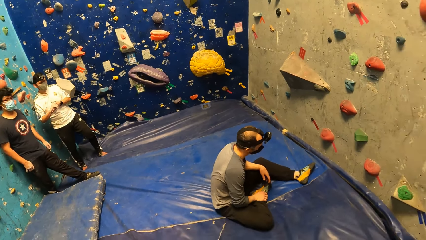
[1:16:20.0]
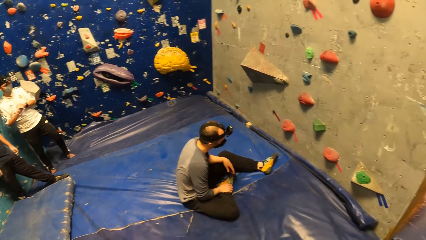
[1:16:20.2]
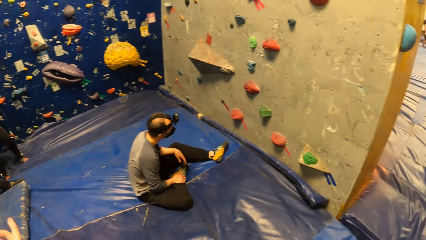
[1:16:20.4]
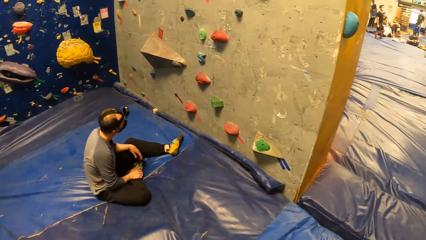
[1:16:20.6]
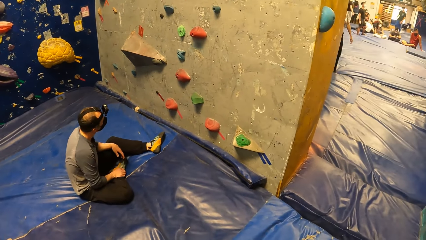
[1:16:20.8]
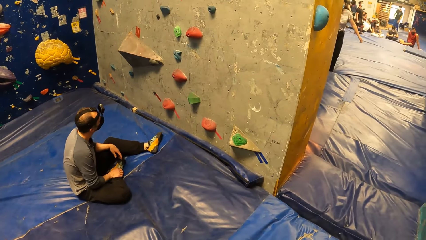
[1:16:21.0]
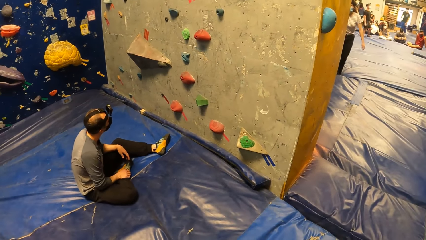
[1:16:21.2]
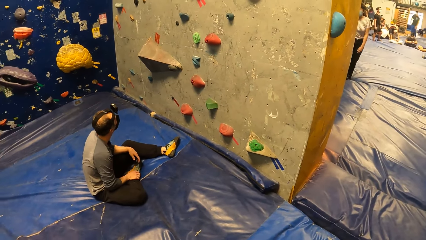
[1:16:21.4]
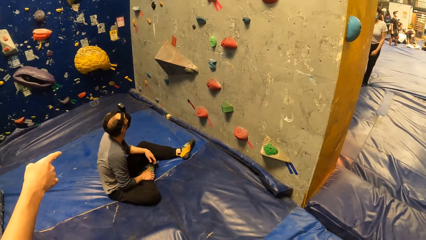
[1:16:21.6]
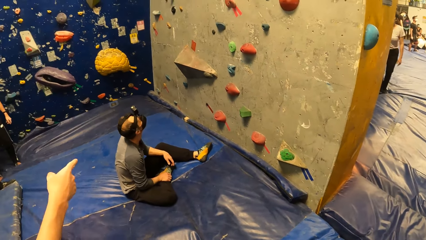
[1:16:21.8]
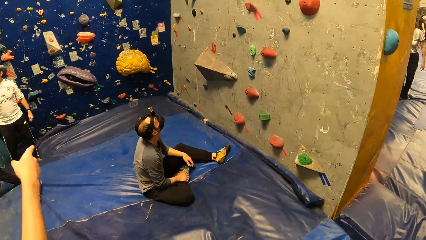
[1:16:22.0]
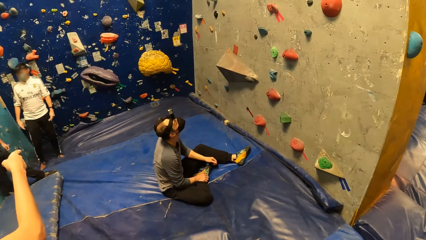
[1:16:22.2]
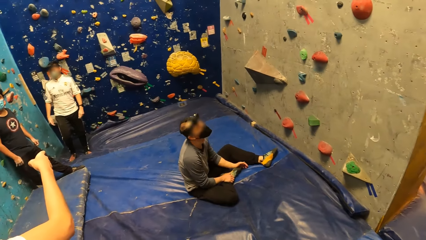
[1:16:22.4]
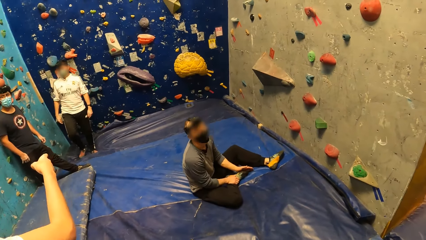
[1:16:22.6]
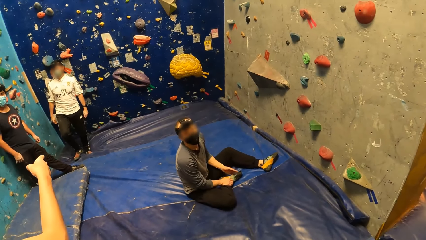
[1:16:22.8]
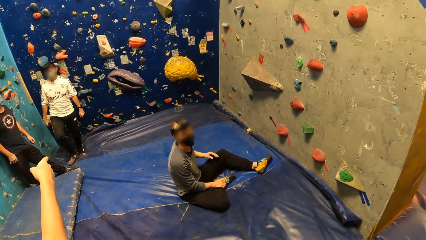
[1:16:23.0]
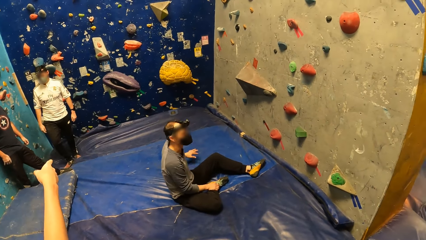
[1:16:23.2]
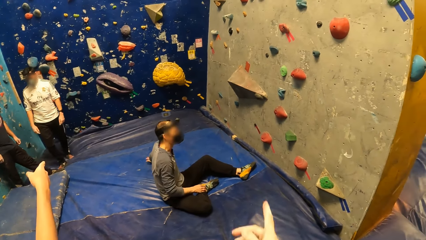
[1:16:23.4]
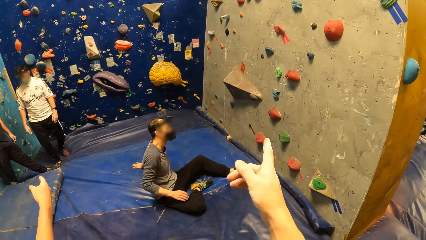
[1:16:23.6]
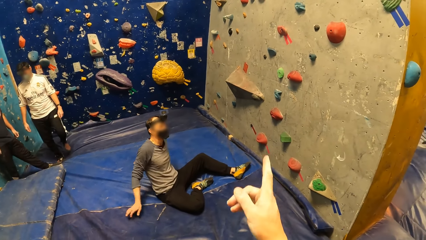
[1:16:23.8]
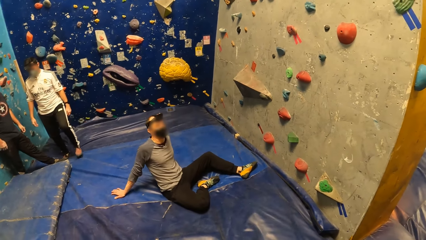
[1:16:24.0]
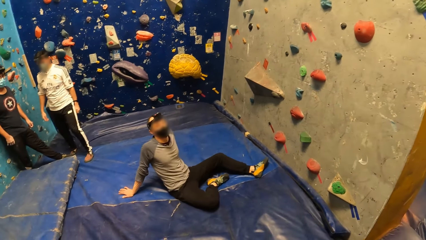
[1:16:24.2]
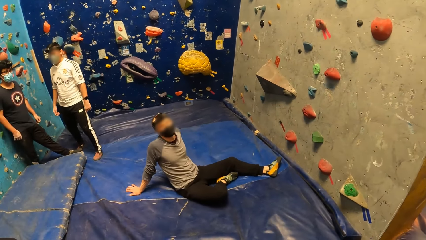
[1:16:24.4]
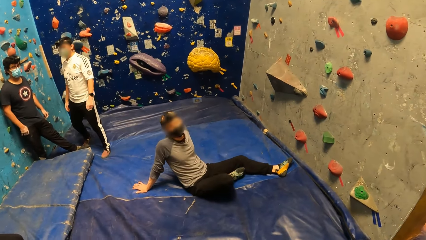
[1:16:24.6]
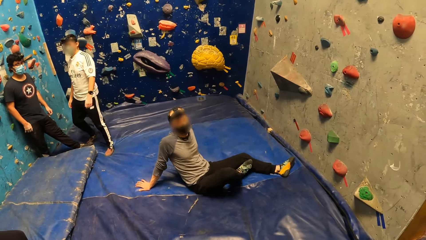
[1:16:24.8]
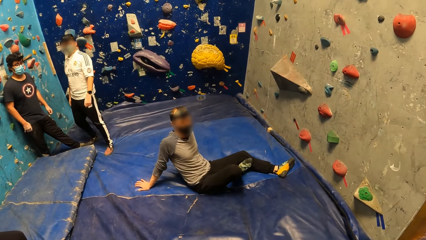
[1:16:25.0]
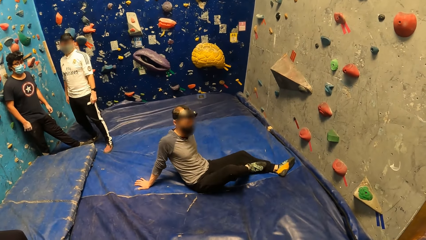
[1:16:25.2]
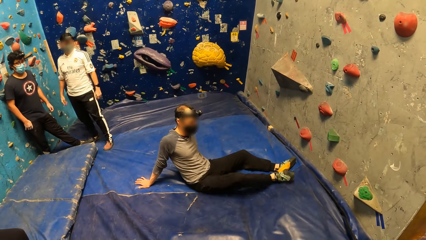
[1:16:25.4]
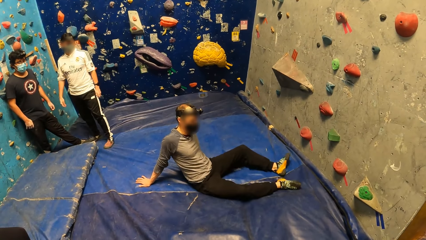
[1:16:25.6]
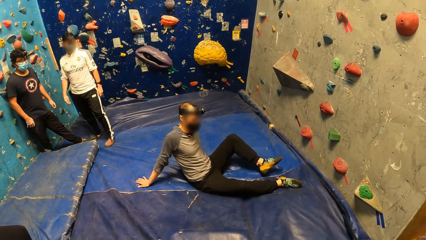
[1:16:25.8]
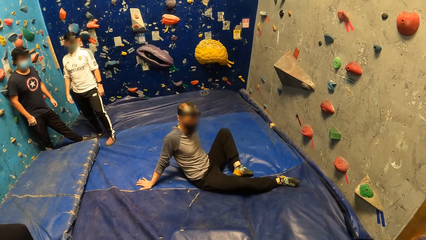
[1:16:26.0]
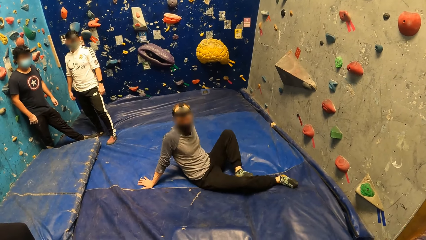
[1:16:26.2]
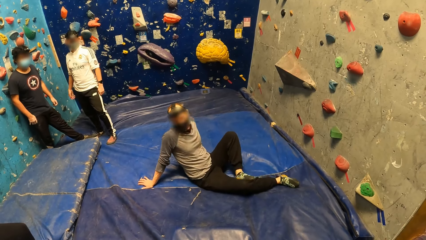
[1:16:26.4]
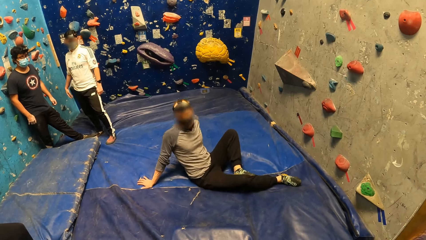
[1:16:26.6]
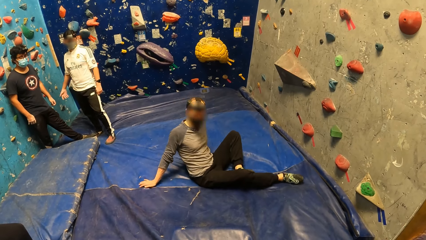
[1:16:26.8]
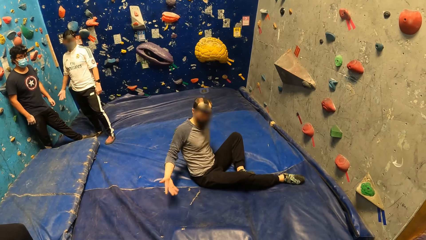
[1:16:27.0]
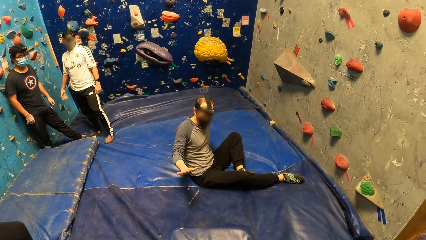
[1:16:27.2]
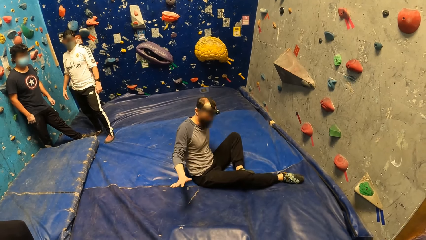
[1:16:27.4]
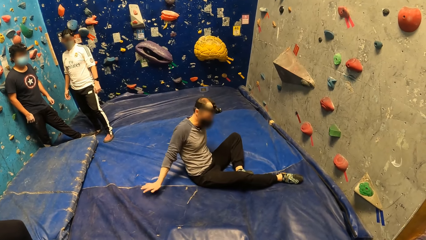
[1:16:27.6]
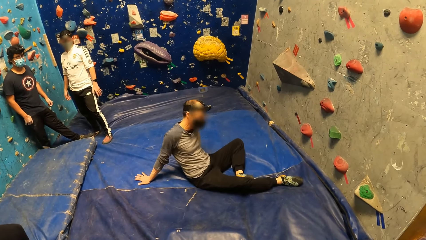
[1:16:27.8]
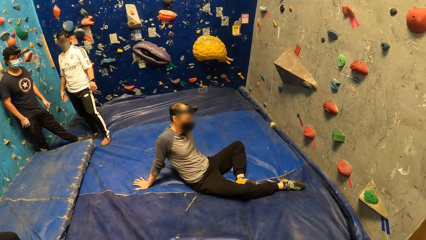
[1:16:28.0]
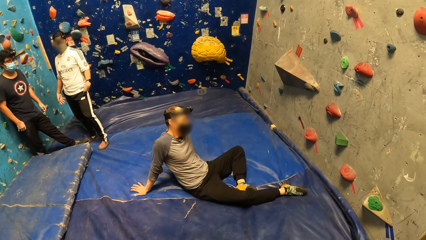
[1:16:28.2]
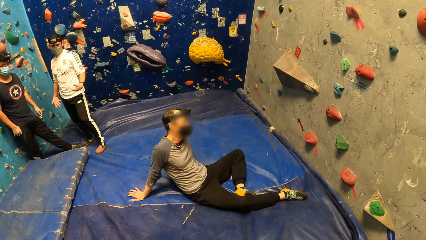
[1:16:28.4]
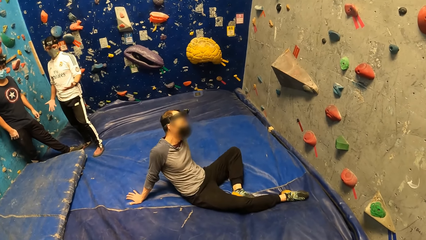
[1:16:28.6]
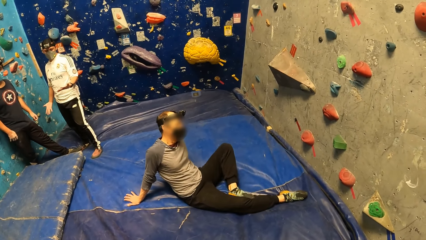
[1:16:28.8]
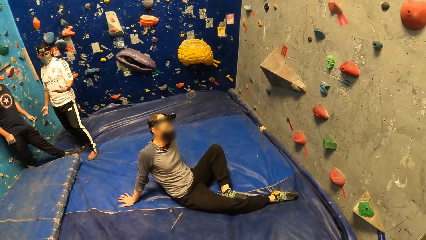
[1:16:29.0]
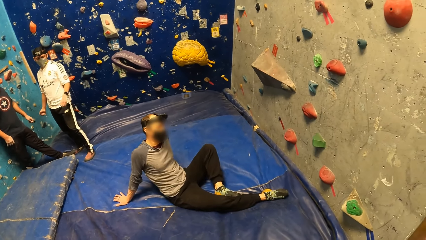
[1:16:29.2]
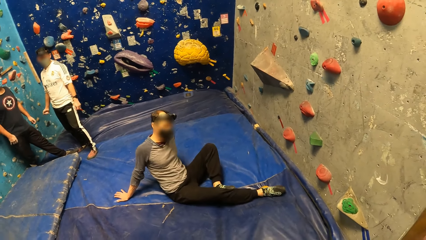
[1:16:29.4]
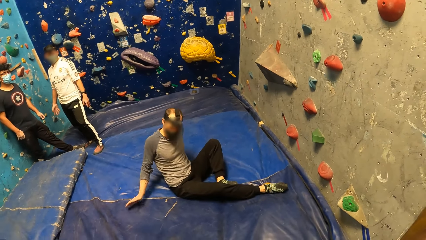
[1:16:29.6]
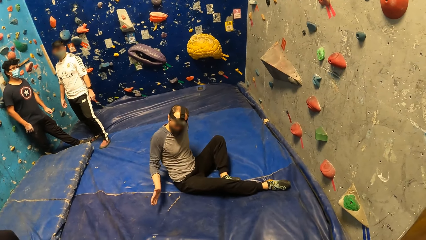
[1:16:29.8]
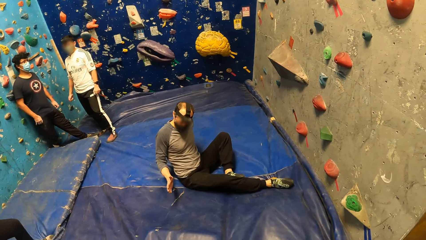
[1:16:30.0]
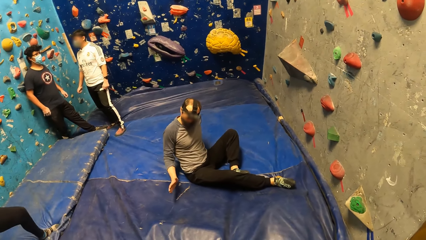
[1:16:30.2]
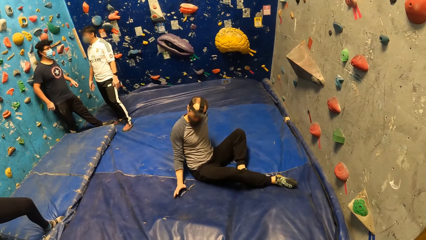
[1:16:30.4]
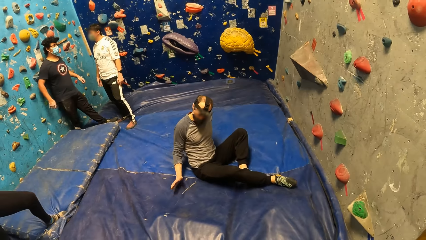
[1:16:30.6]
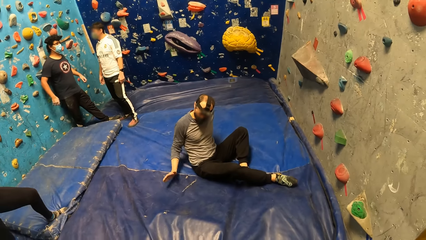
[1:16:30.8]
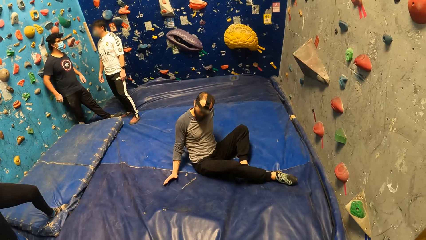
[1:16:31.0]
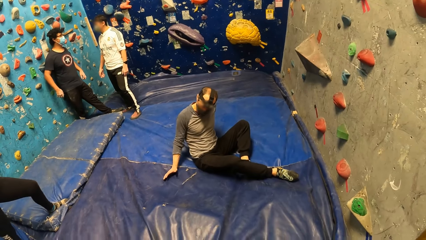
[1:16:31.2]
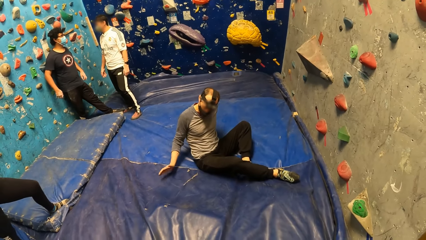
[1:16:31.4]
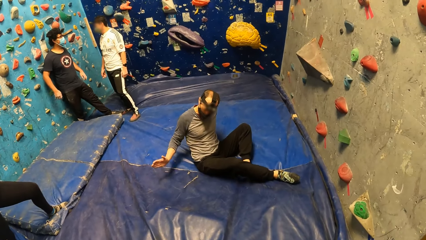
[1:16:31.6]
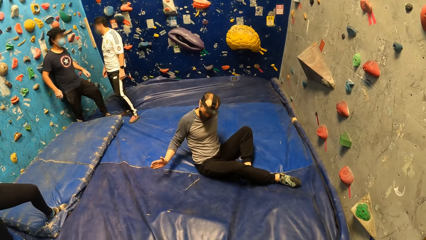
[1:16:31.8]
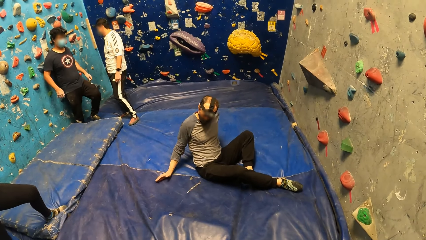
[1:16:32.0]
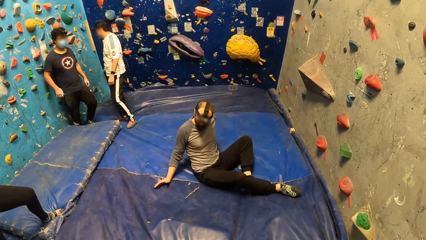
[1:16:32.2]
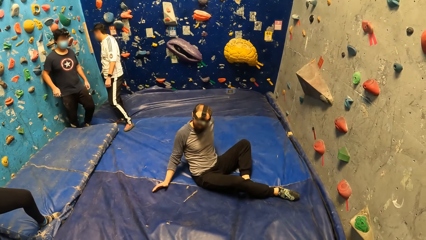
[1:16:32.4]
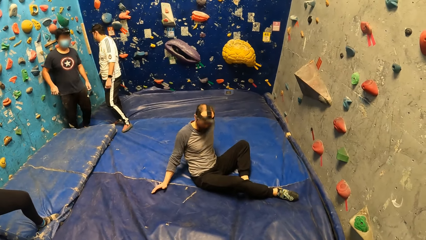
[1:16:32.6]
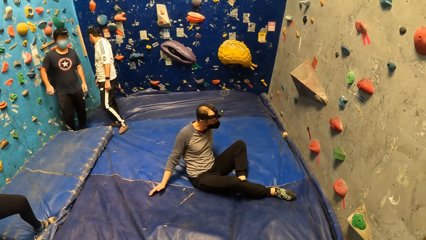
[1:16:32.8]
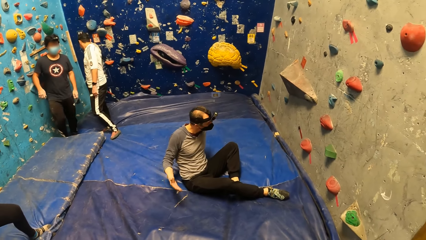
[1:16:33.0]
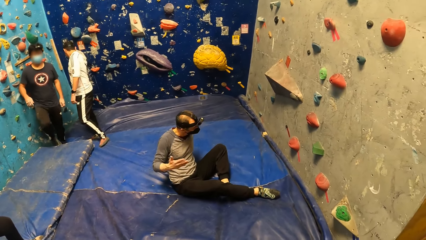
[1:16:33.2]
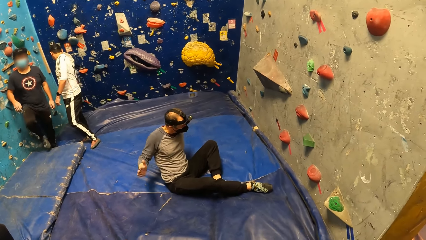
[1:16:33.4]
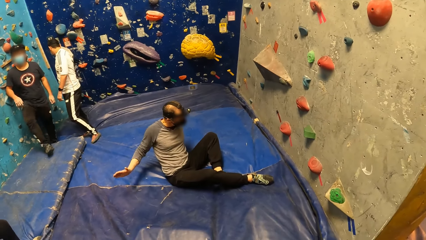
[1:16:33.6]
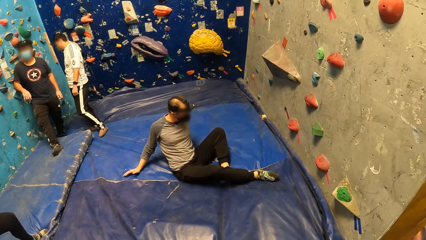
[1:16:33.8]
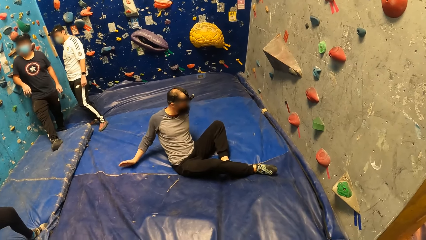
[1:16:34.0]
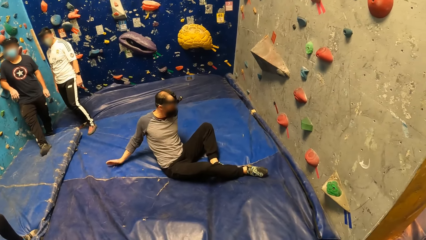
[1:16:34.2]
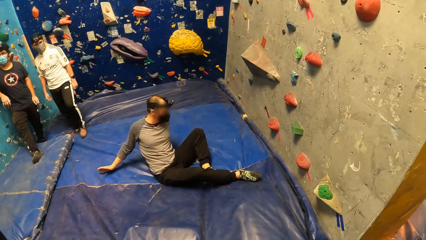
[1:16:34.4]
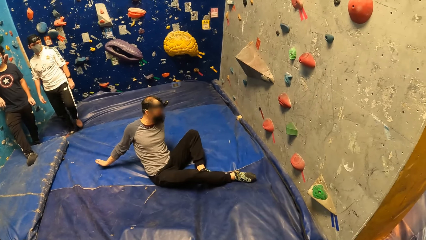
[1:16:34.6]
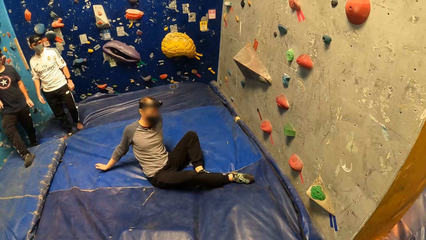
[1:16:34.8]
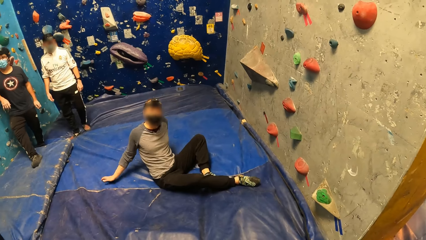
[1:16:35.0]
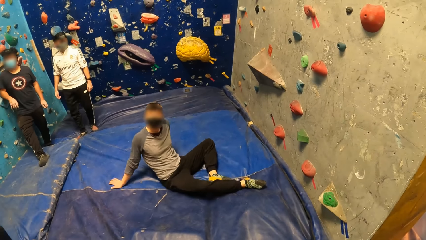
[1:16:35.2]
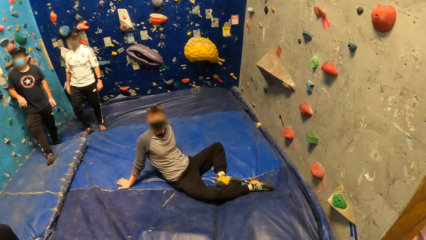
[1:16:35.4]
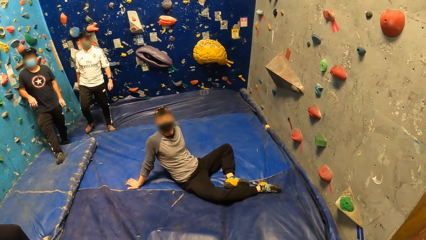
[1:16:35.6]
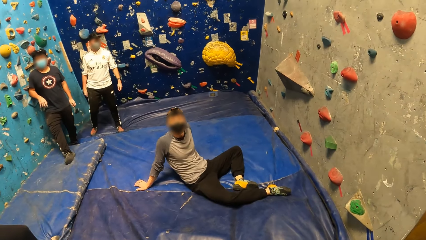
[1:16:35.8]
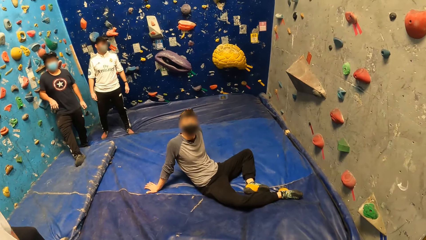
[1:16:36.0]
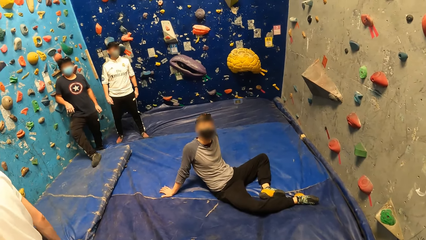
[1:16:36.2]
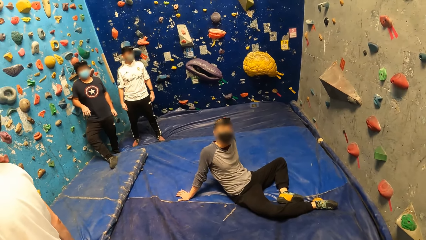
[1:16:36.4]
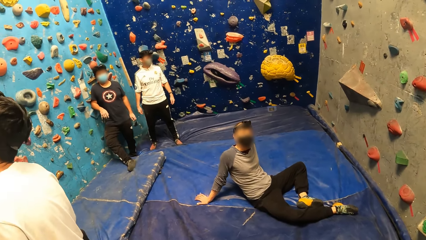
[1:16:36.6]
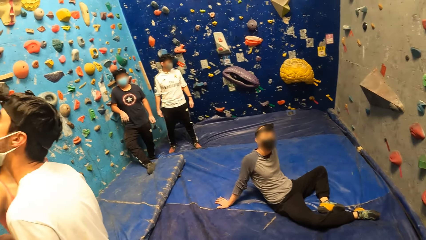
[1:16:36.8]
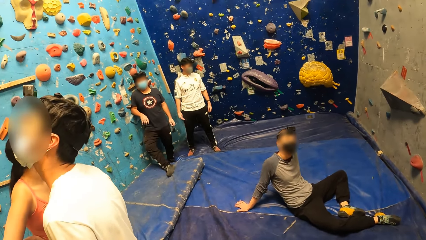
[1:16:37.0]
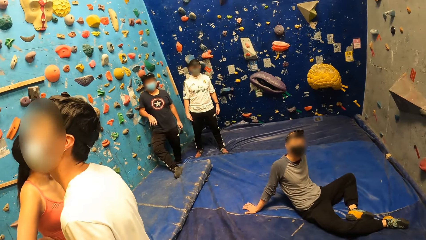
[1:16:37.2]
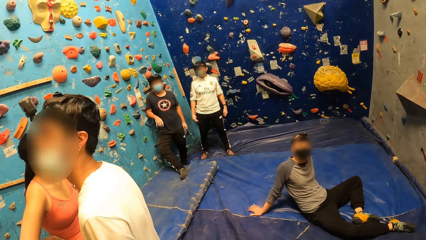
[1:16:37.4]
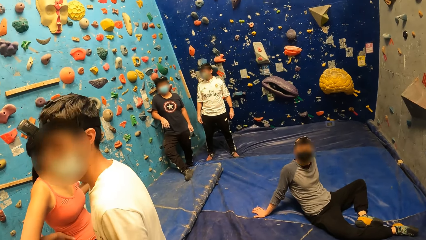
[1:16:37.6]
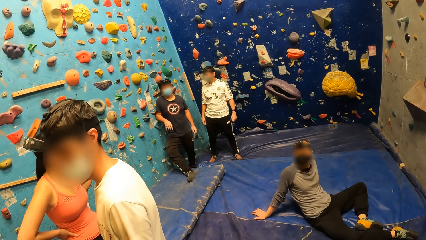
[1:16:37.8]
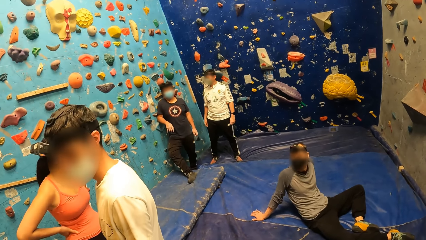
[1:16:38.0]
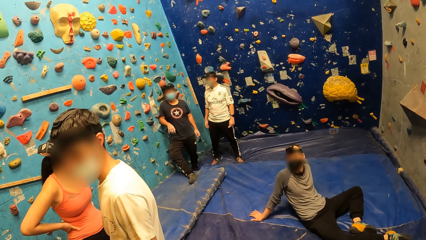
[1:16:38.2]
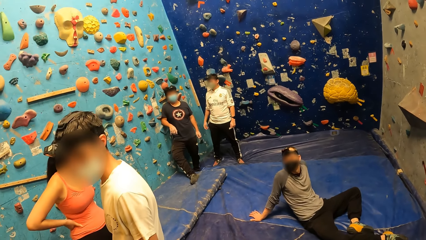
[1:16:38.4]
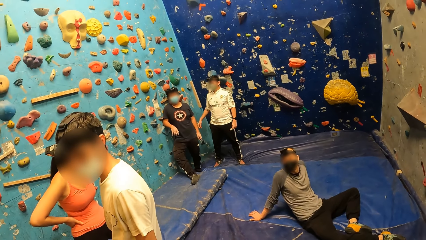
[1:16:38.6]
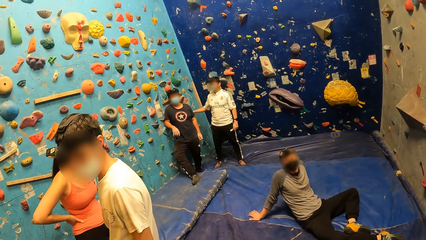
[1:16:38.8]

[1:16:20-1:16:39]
A man points to the wall with his right hand. The camera wearer points to the wall with his right hand. He moves the hand. He looks around.
